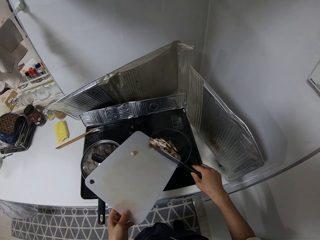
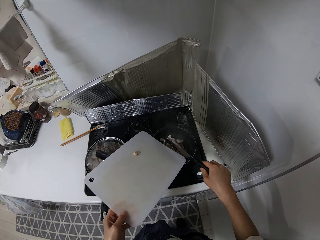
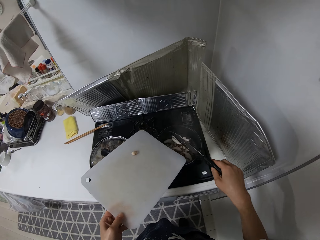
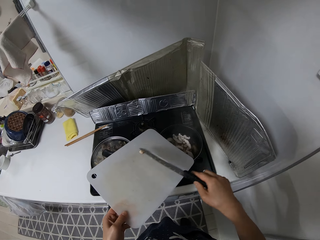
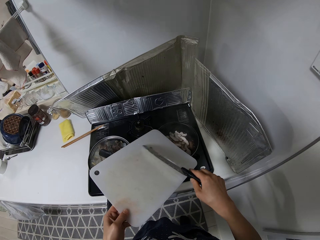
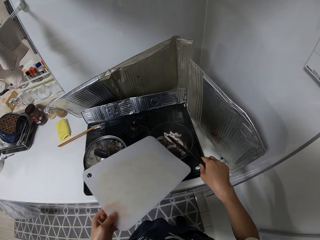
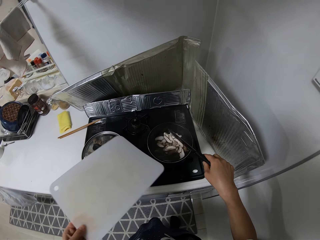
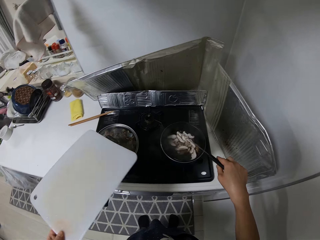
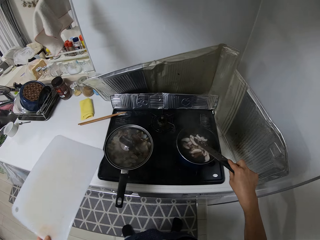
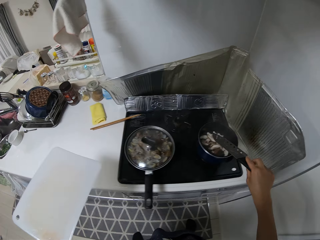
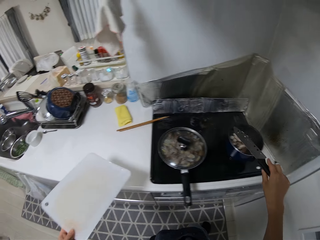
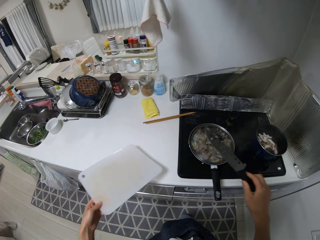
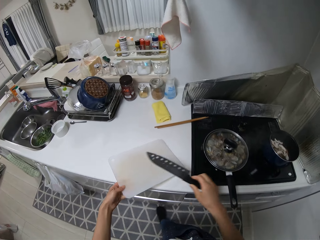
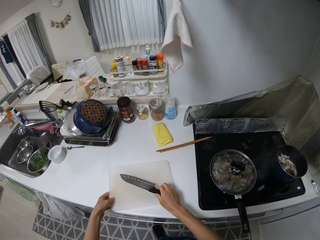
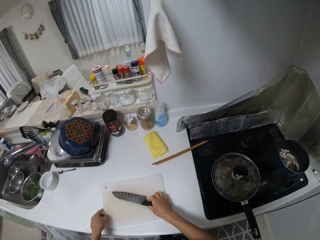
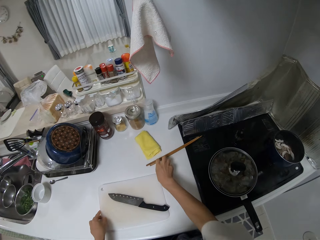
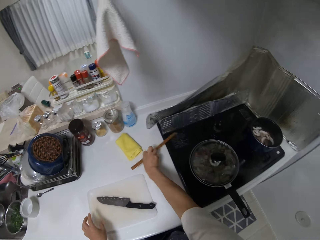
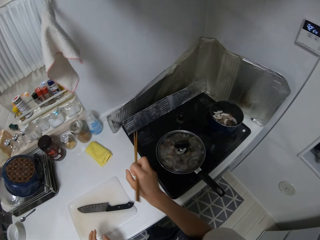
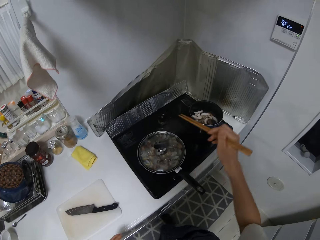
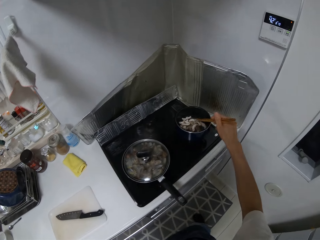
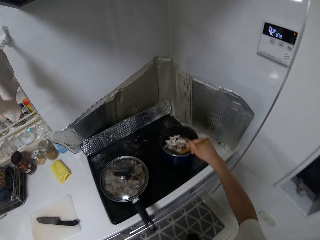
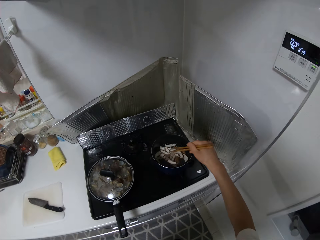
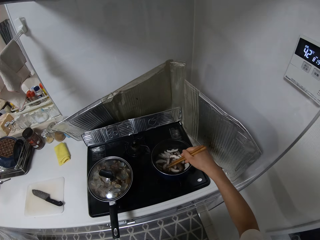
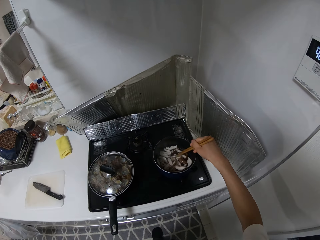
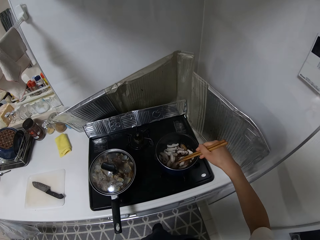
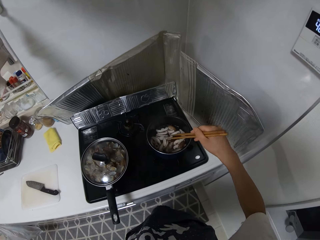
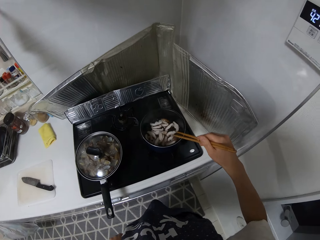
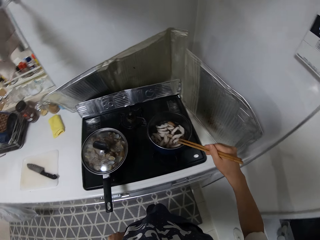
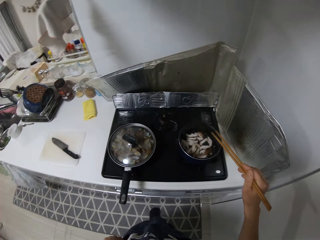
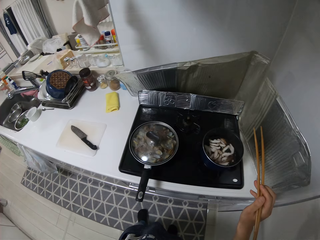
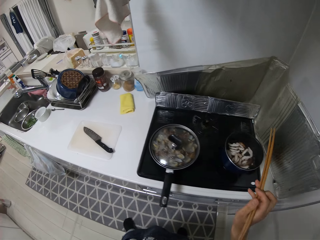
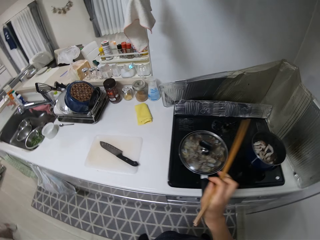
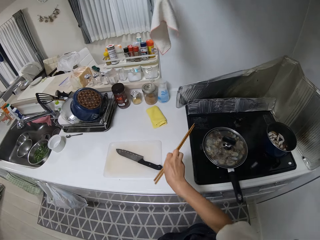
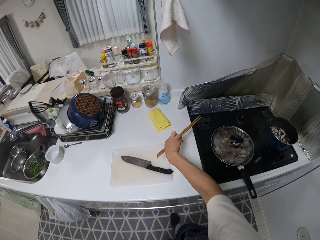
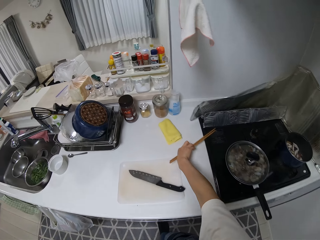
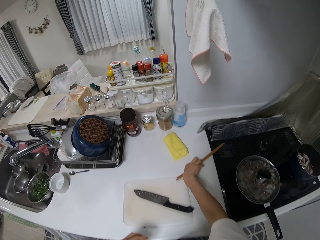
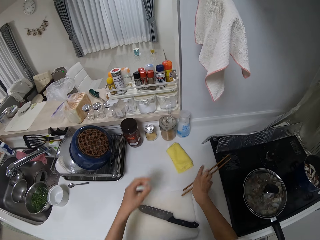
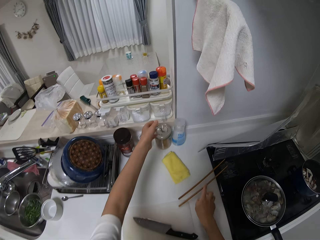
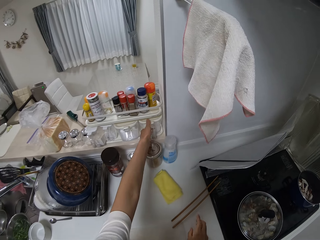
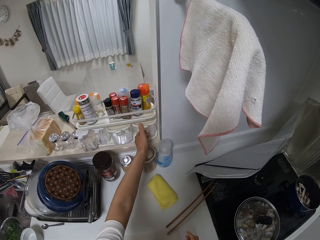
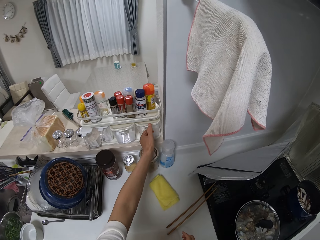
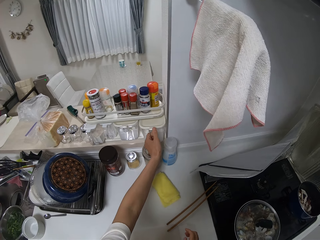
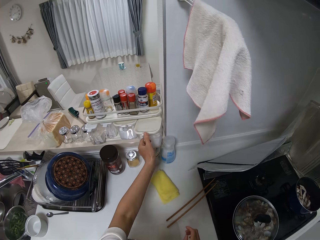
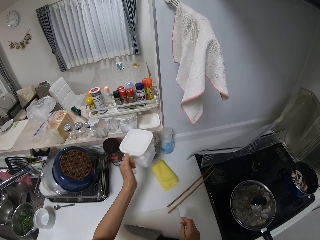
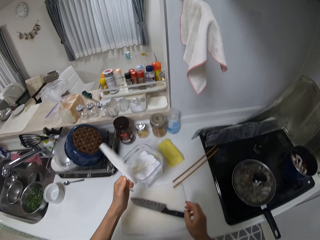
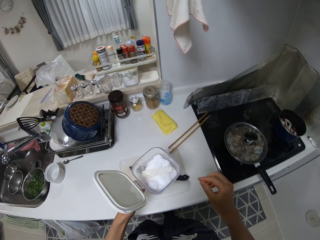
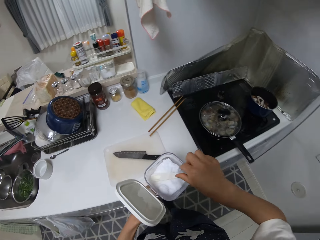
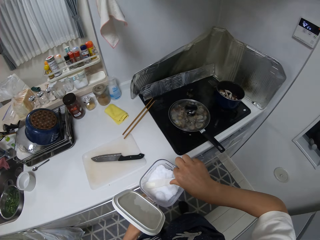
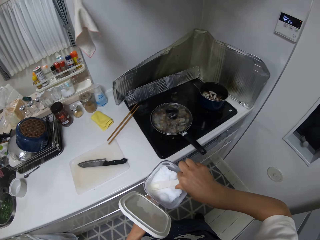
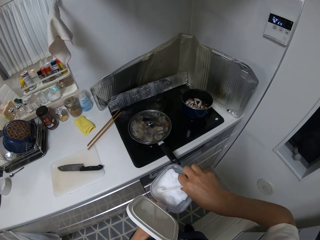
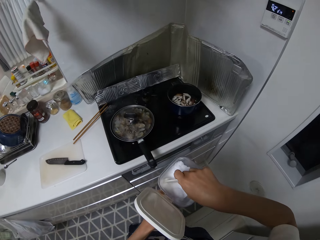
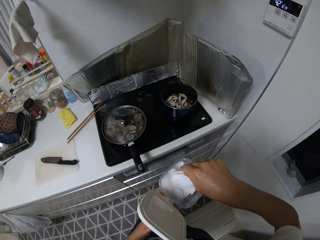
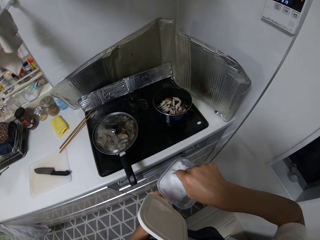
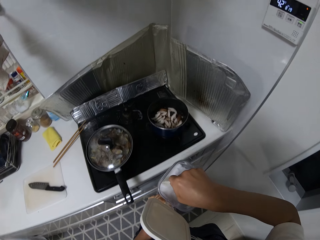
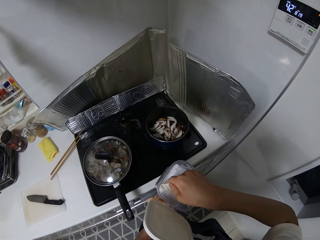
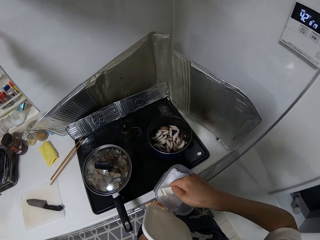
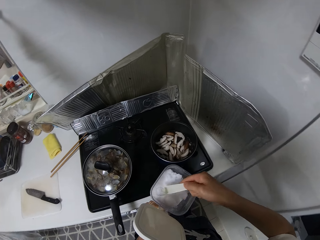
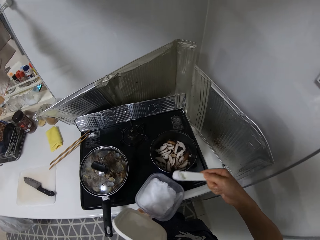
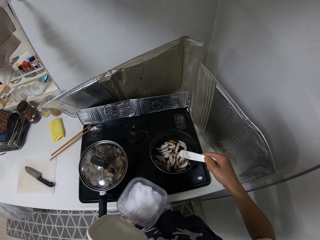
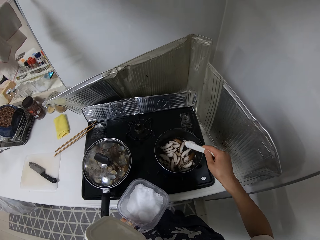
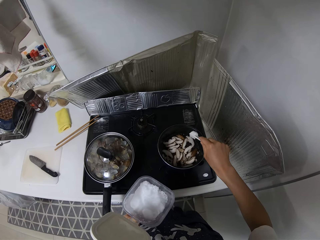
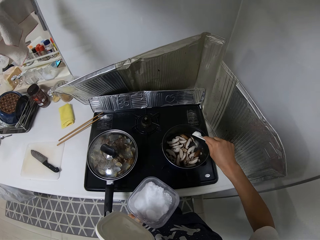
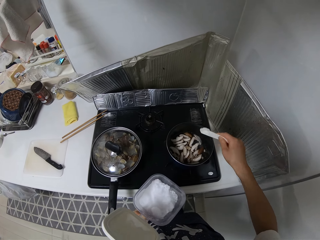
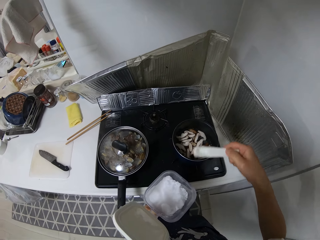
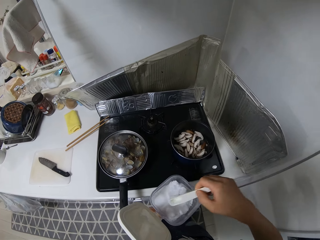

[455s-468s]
The camera wearer drops the knife and cutting board on the table. They pick up the chopsticks from the table. They stir the pot with the chopsticks. They drop the chopsticks on the table. They bring out a container from the rack. They pour salt from the container into the pot.

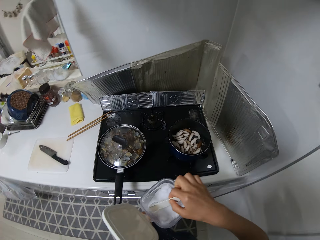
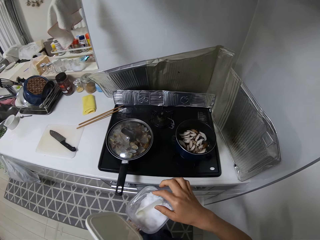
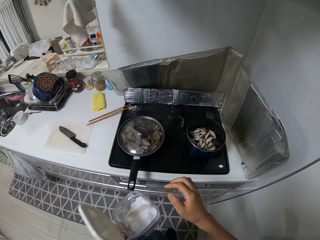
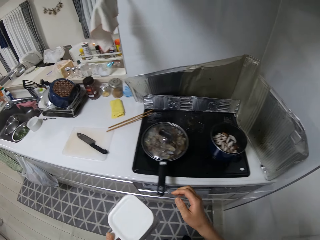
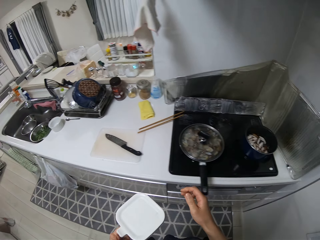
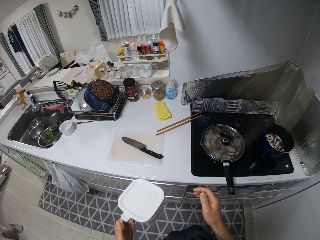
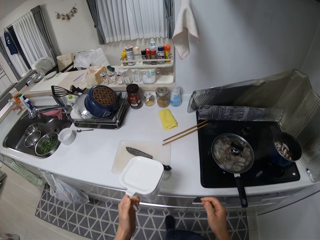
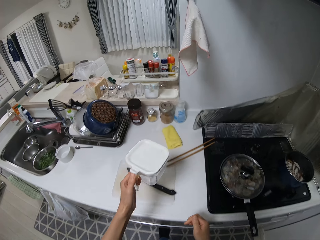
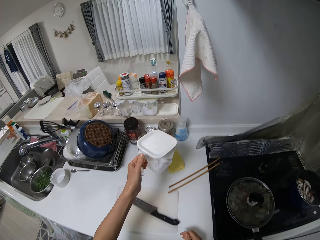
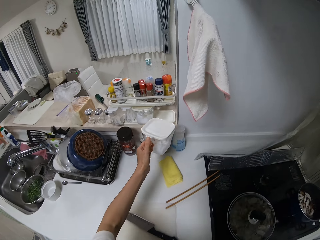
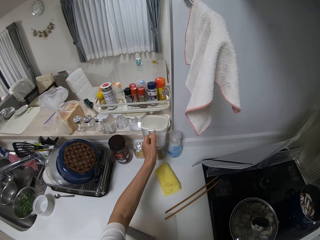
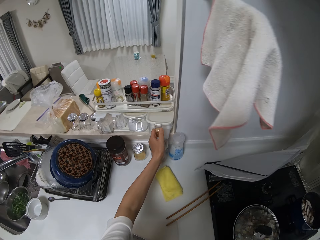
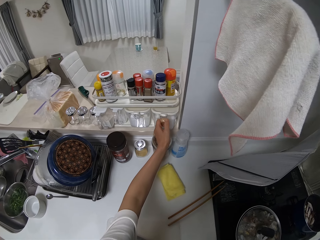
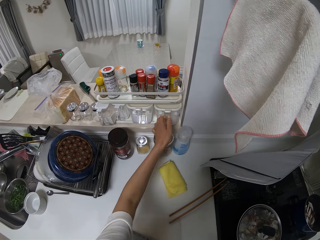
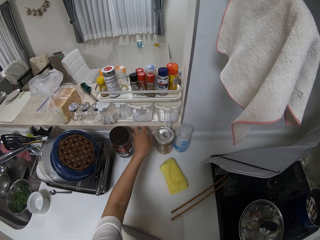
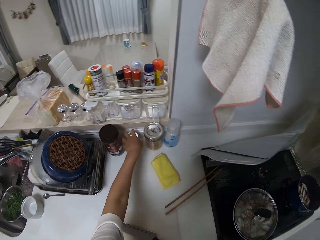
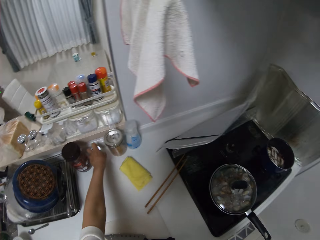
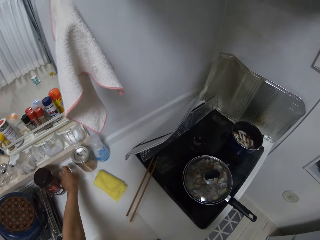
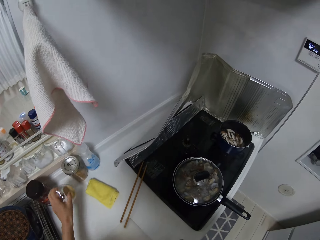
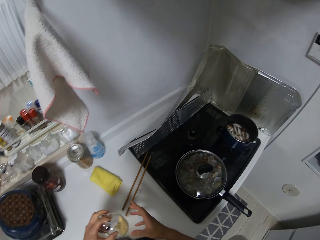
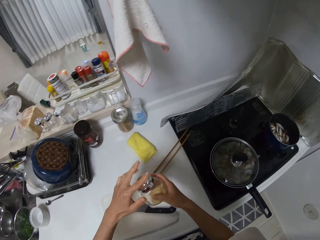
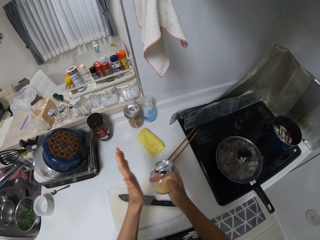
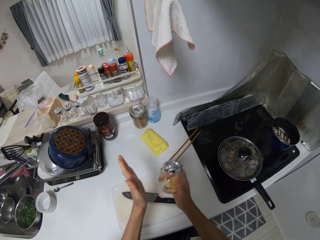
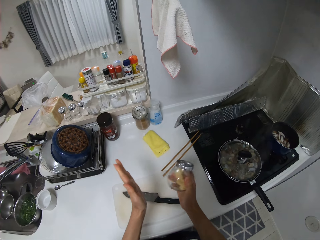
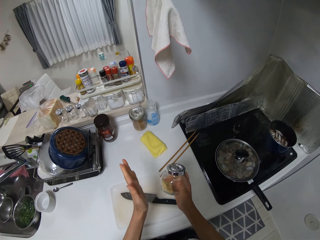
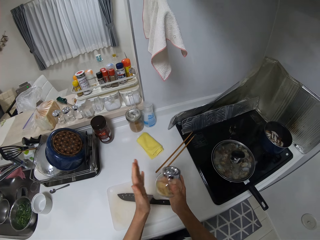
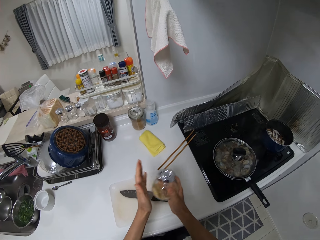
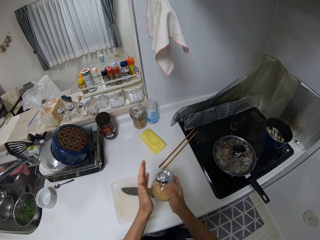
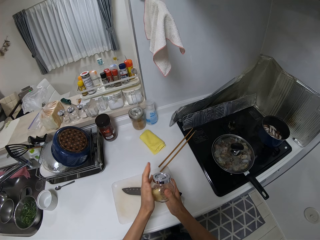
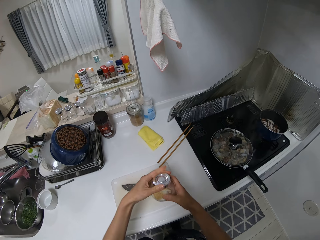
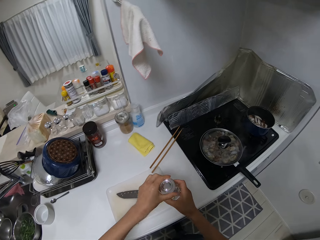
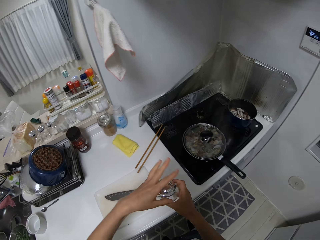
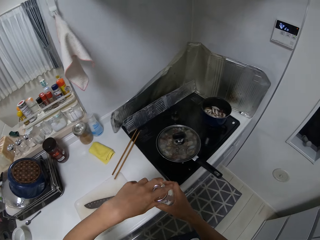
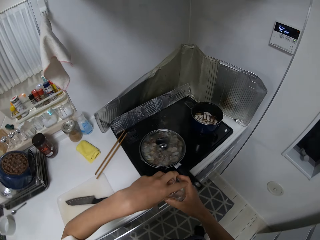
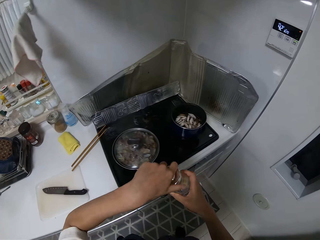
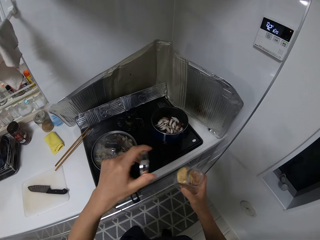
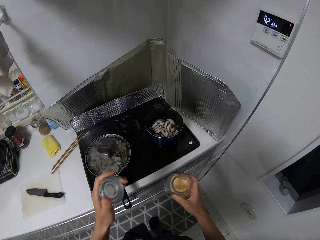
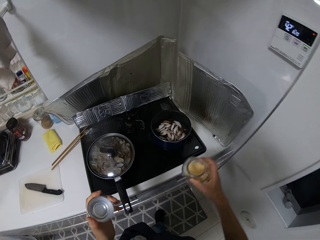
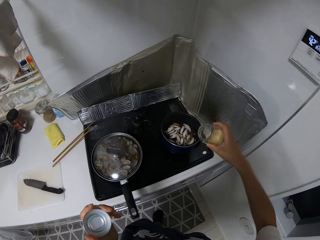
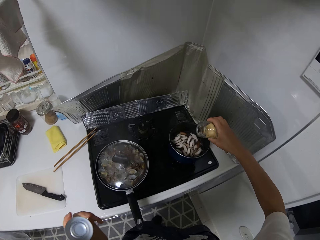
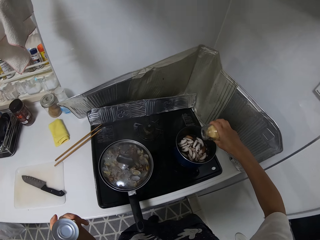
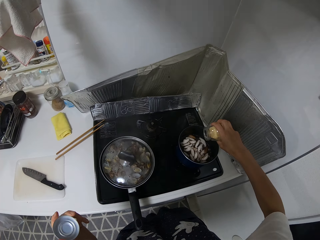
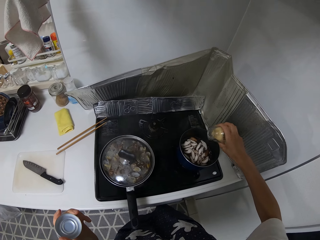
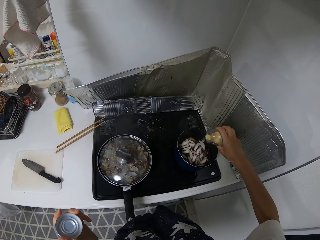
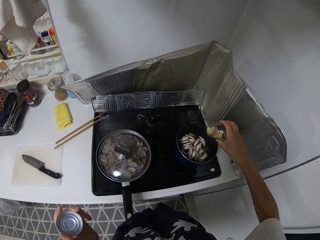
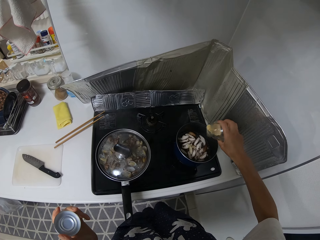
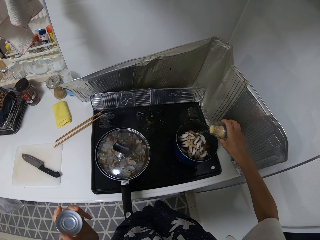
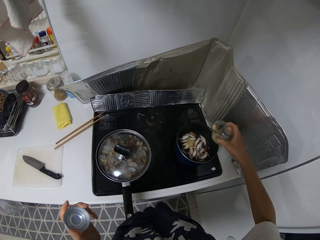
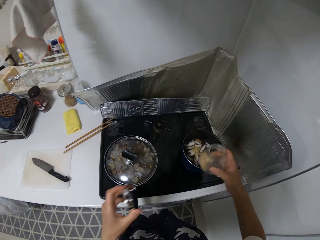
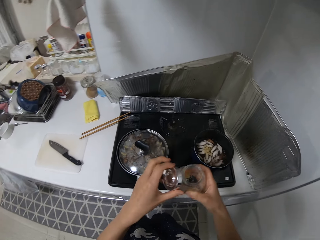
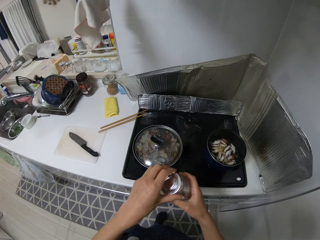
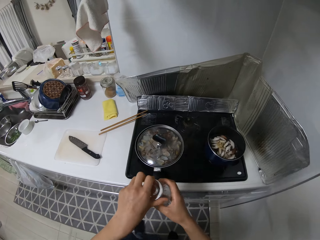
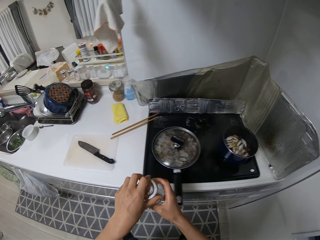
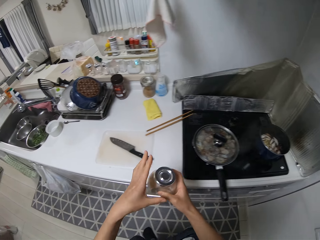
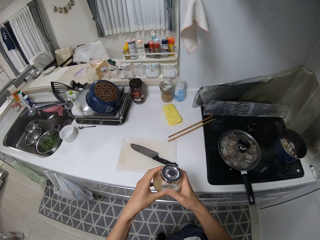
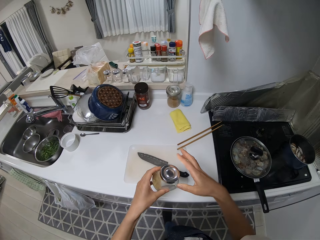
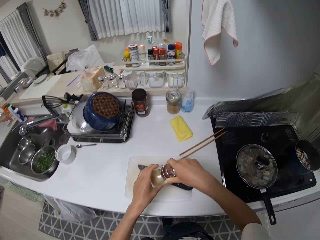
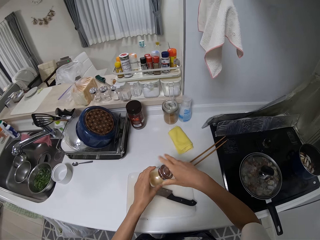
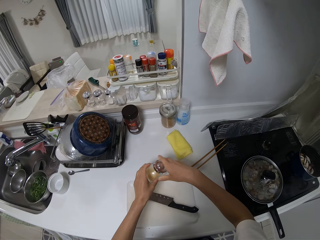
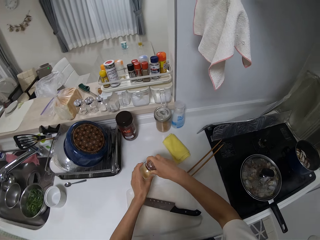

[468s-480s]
The camera wearer closes the container. They put the container in the rack. They pick up a container from the table. They shake the container. They open the container. They pour seasoning from the container into the pot. They close the container.
